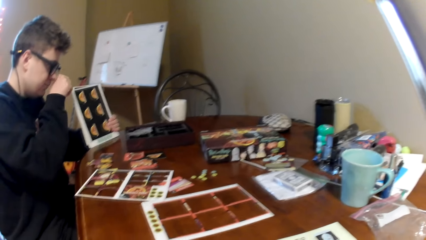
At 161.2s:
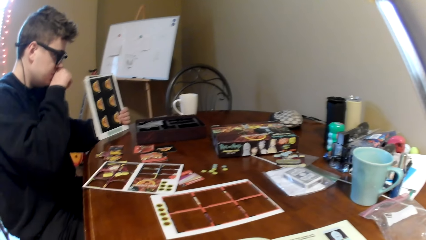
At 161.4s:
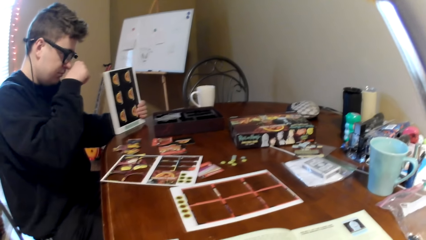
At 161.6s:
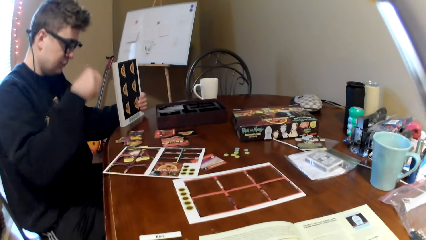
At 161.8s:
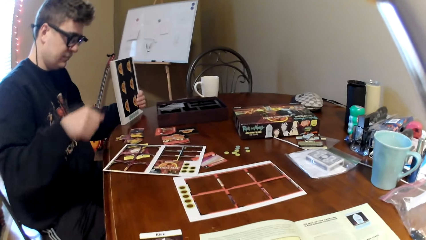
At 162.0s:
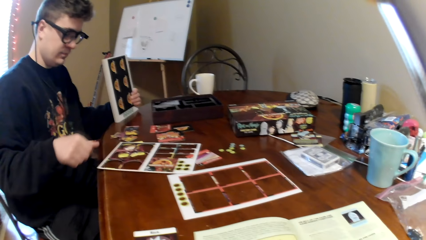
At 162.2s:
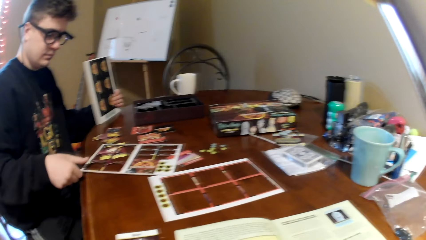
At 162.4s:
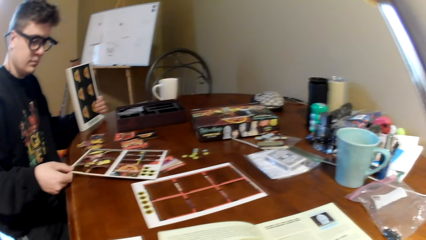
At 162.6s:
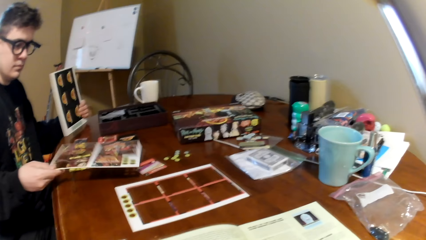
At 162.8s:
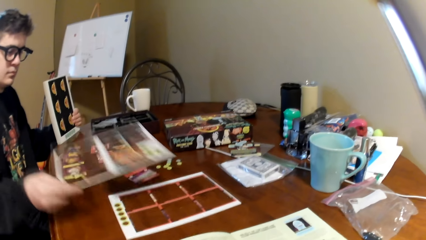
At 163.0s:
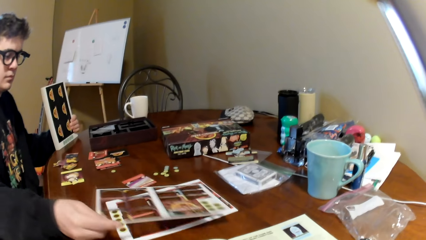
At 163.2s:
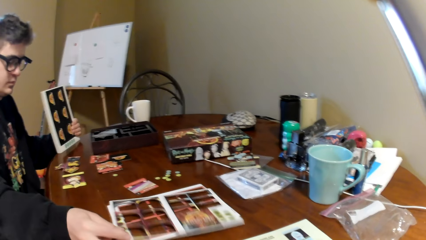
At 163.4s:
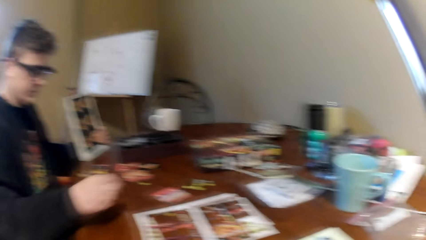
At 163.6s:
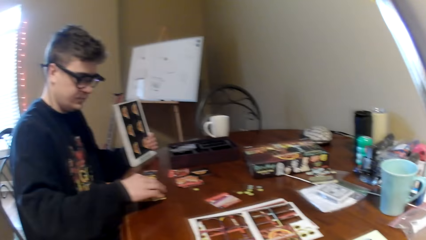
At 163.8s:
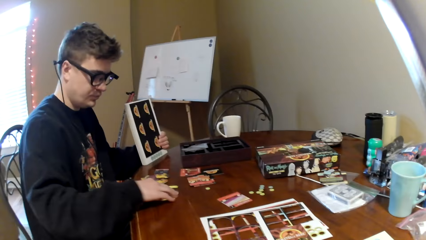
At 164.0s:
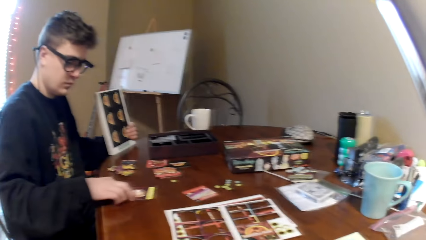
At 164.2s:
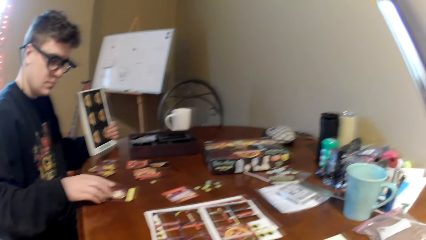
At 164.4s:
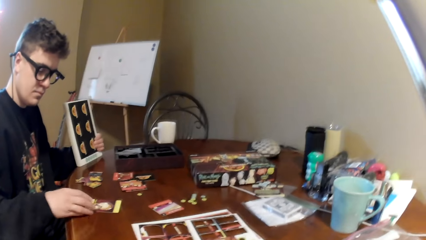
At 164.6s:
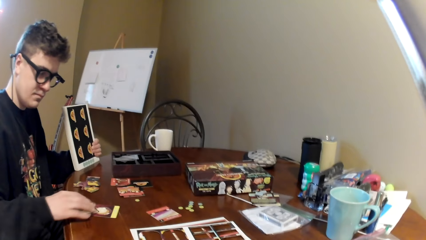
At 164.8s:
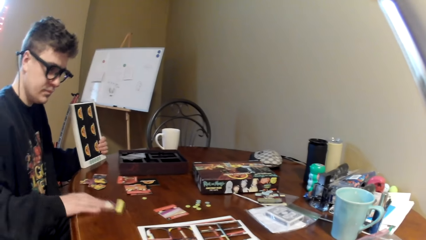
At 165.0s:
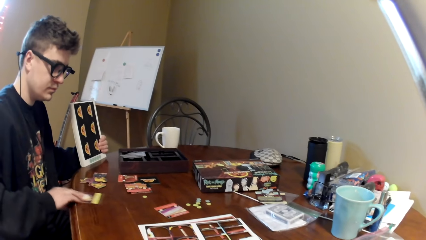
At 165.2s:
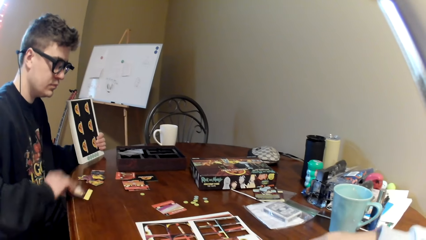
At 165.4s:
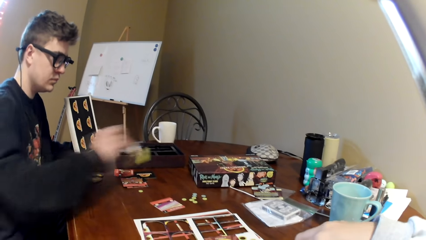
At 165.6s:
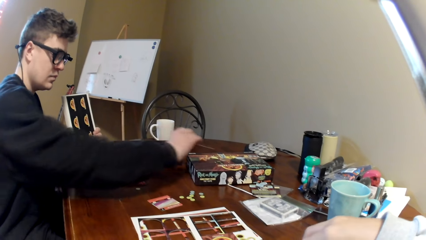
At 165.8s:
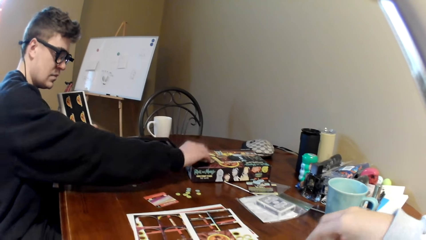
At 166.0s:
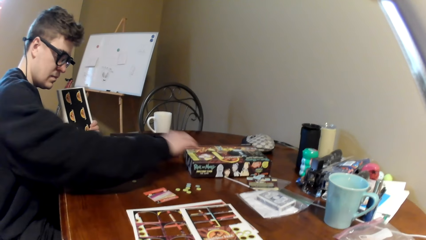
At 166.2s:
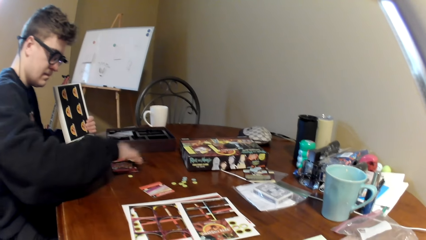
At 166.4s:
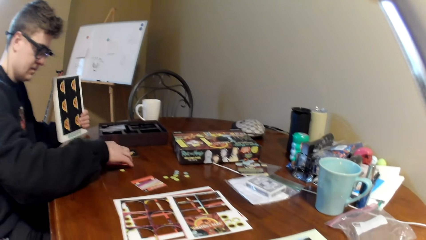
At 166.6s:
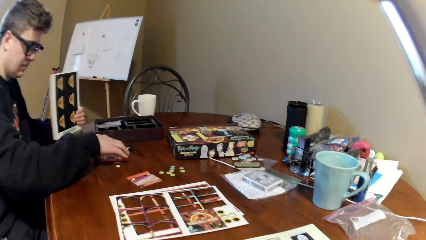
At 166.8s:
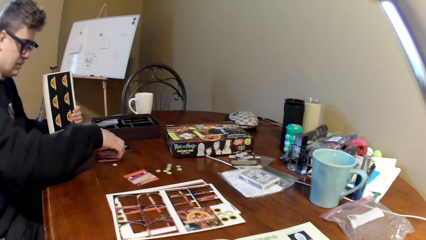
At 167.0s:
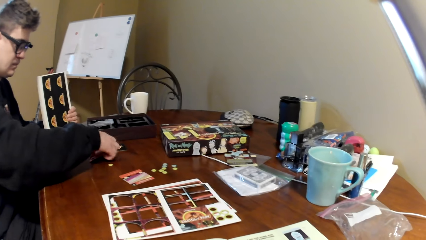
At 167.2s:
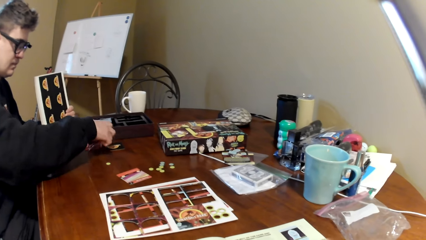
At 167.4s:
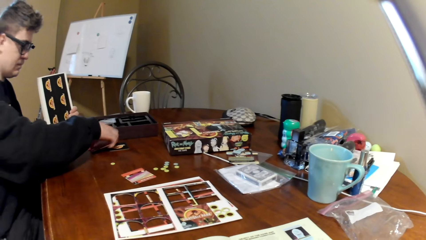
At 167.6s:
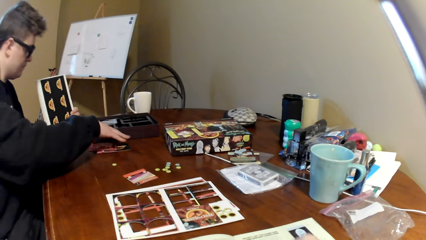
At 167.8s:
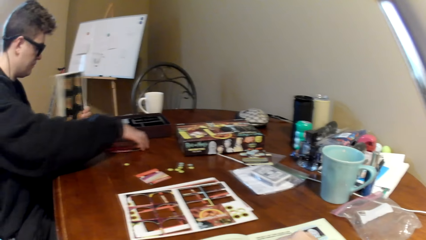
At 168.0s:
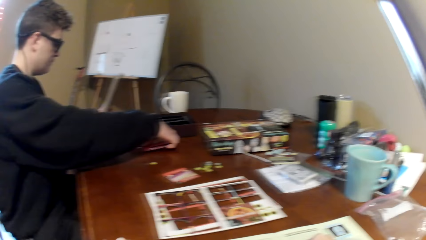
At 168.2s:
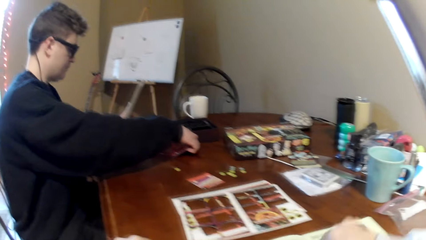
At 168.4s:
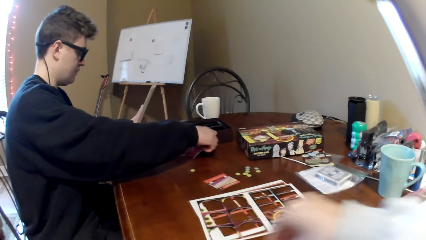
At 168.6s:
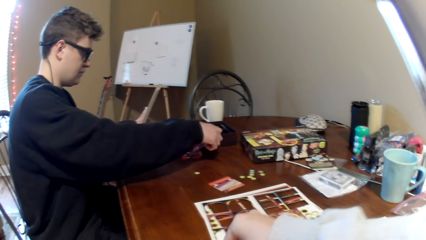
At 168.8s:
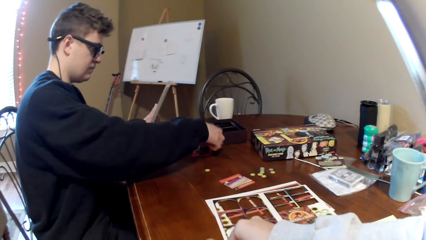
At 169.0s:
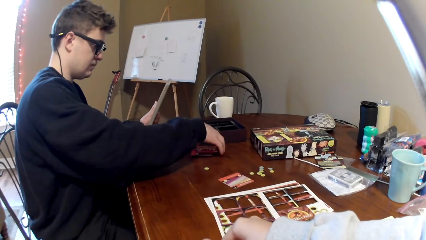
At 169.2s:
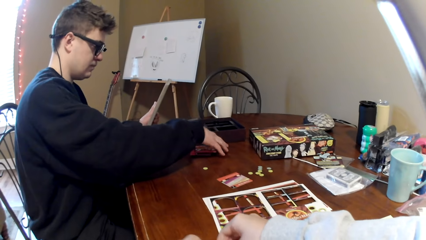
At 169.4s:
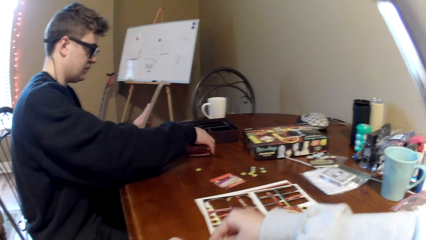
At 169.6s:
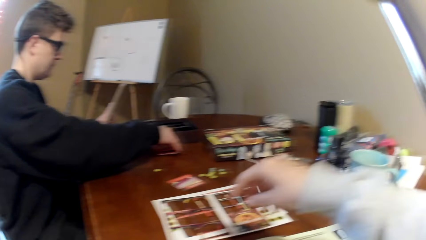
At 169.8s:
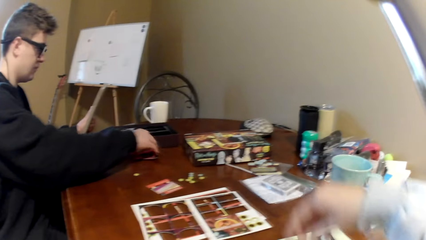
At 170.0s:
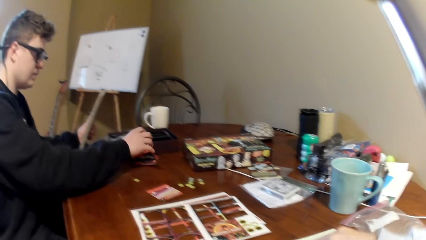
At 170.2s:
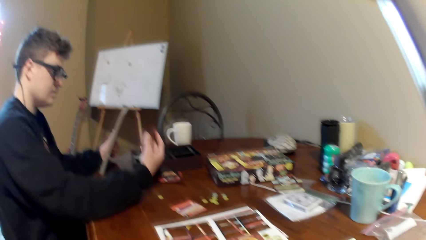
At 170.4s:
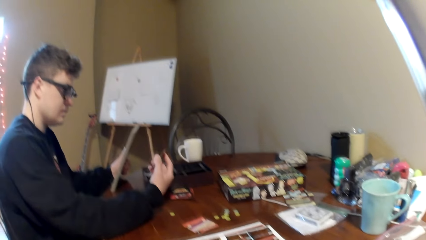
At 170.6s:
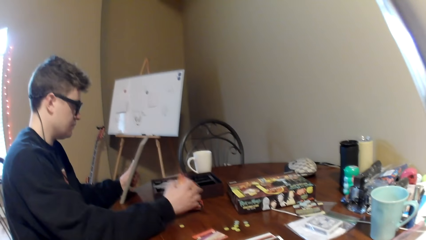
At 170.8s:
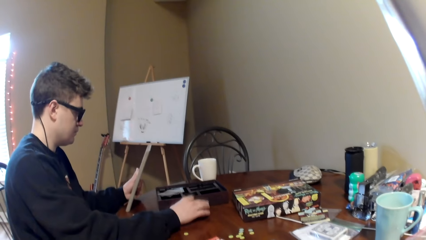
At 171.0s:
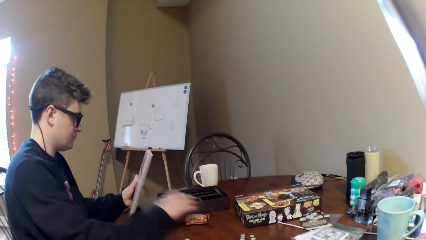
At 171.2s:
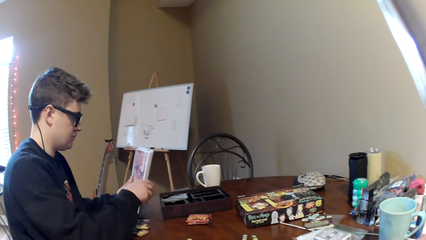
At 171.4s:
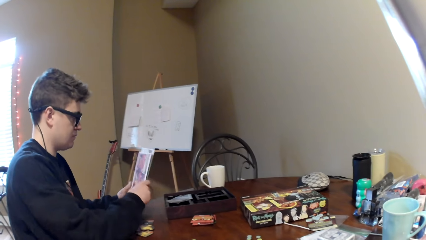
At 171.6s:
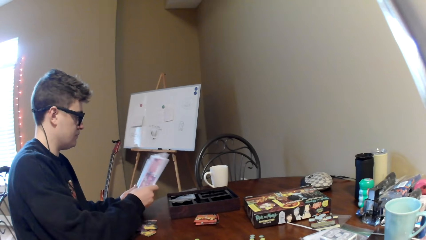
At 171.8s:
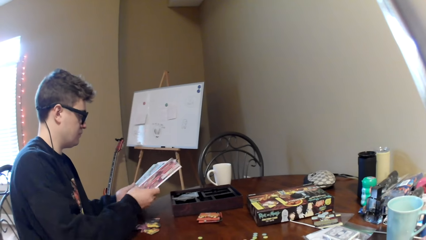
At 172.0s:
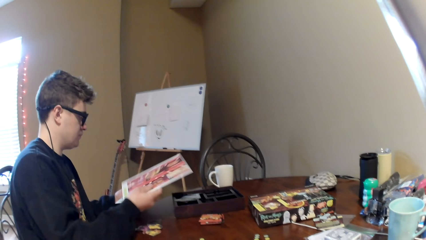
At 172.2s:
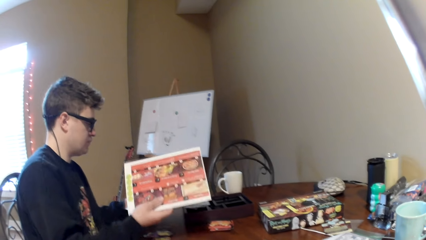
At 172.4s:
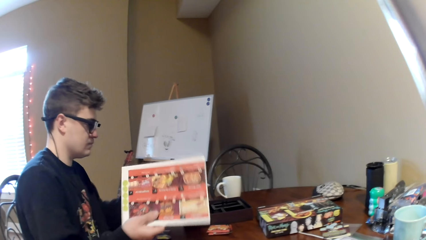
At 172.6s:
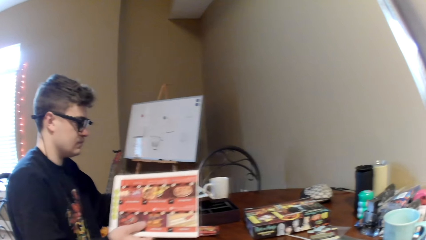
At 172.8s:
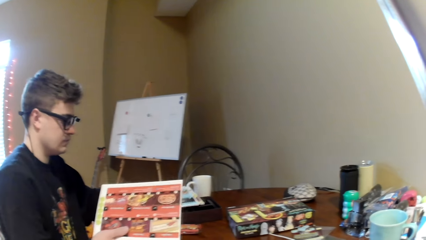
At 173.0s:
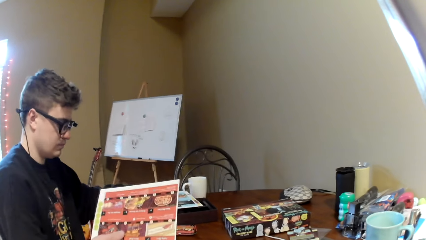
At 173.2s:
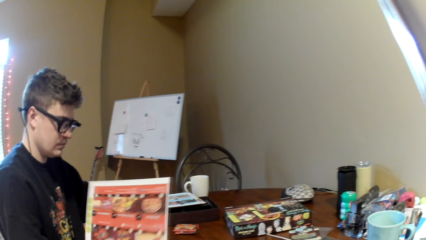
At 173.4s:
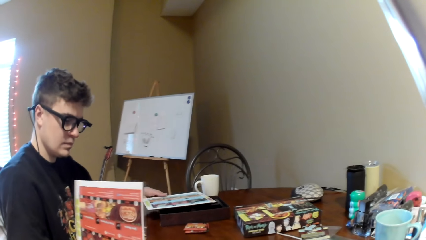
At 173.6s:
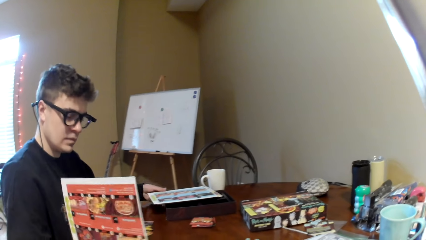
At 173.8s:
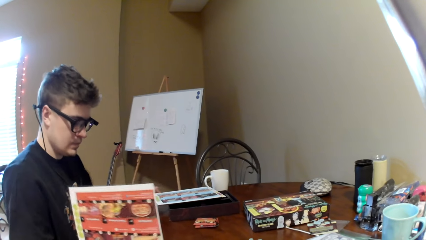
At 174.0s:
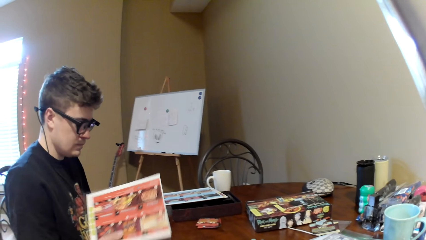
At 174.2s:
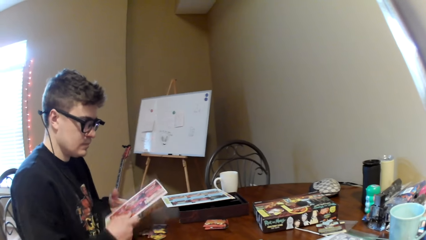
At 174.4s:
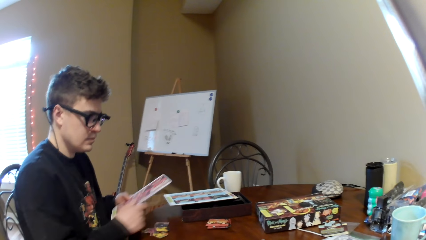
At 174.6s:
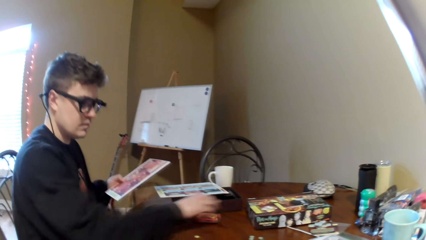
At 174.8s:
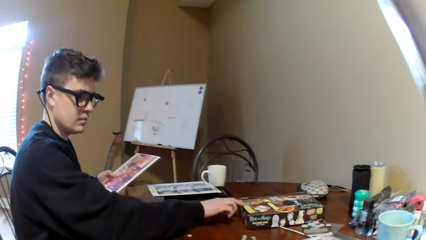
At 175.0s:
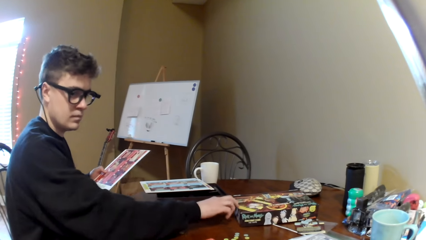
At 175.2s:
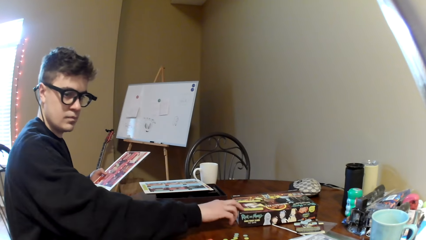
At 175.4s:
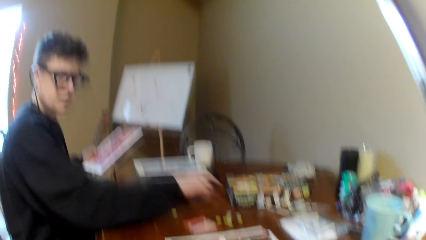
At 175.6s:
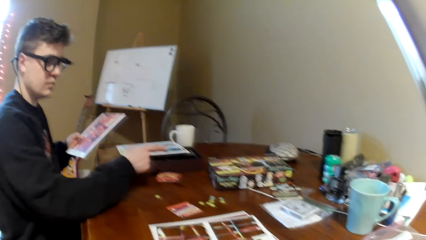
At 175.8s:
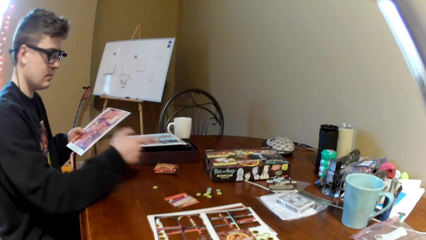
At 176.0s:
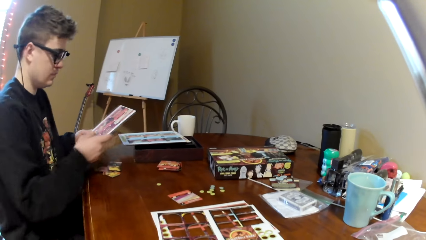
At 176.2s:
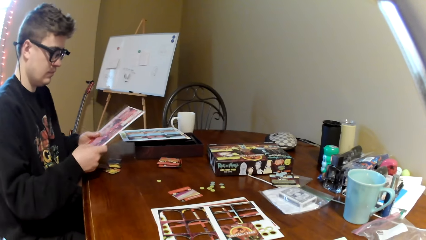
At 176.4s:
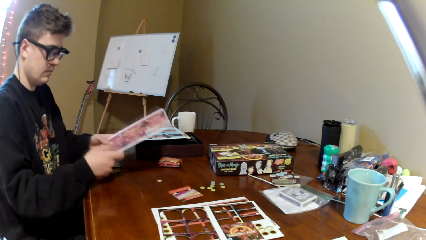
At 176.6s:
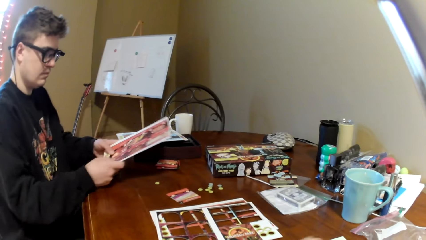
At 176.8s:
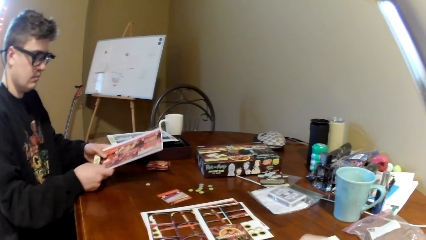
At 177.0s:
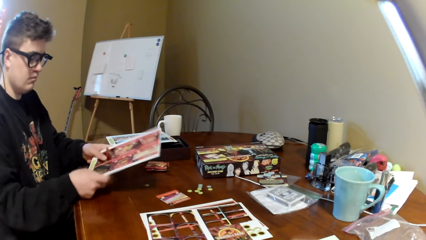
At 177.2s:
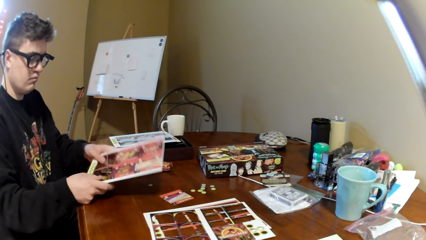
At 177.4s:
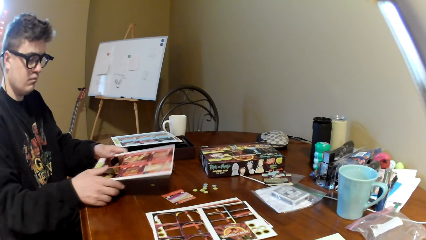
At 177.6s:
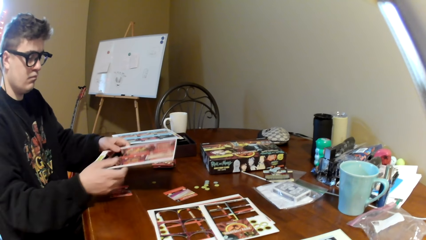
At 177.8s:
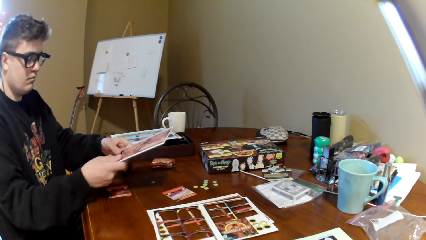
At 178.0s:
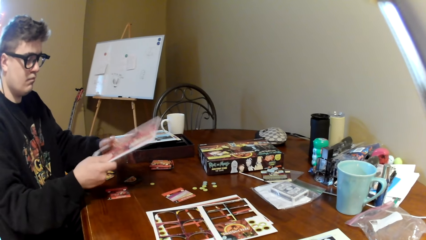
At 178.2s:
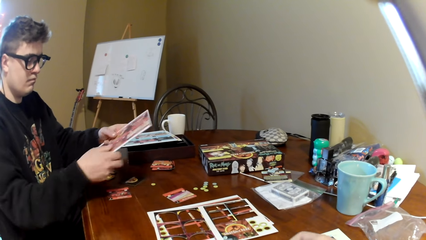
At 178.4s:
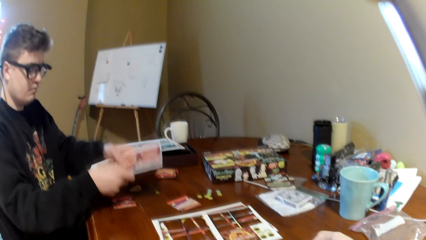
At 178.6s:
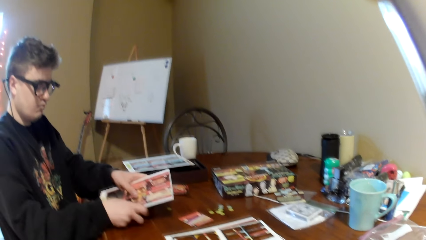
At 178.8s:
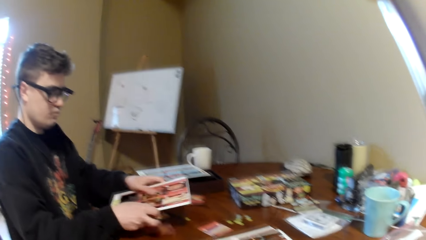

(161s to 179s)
A man rubs his nose, moves the right hand, picks up the card holder, lifts the board, moves the card holder, and places the board on the table. The man holds the card, pushes the playing card, moves the card, lifts the playing card, places the playing card on the box, holds the cards, and picks up the playing card. The camera wearer moves the right hand. The man picks up the playing card. The camera wearer moves the right hand. The man looks at the board, puts down the board, holds the board with the other hand, touches the playing card, looks at the board, and removes the playing card from the board.
